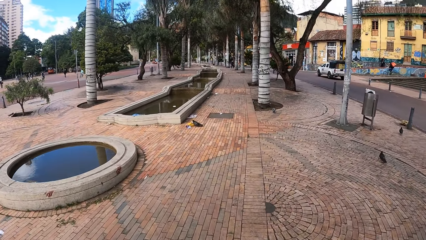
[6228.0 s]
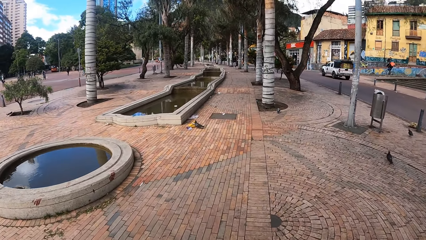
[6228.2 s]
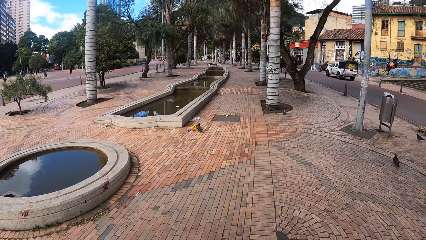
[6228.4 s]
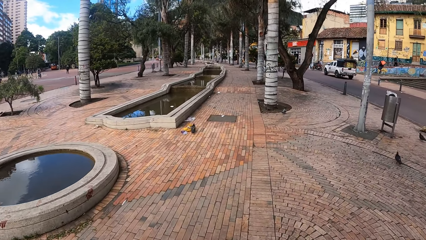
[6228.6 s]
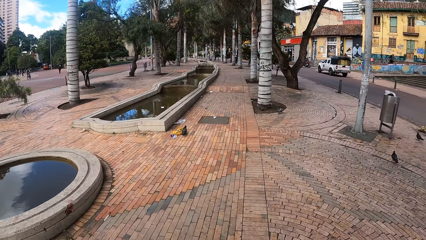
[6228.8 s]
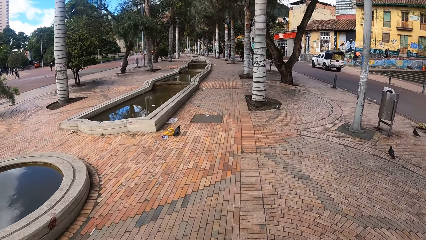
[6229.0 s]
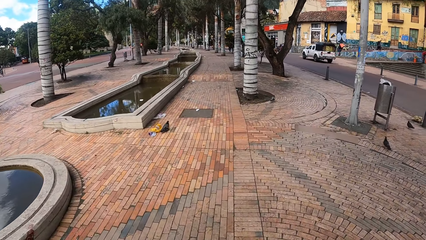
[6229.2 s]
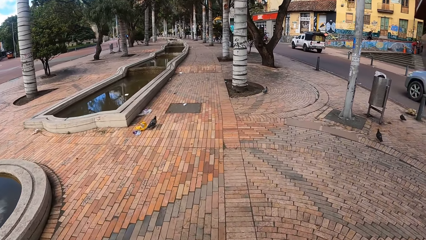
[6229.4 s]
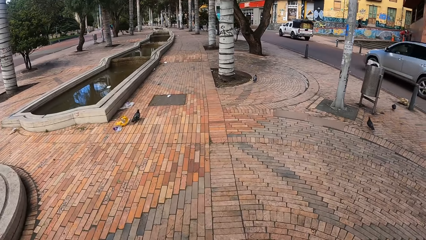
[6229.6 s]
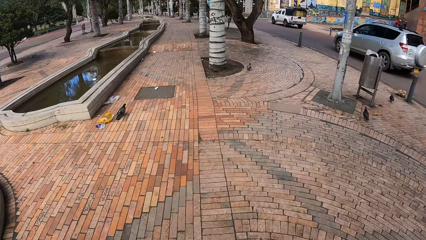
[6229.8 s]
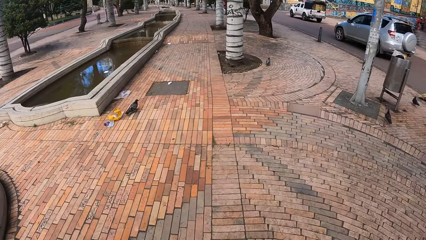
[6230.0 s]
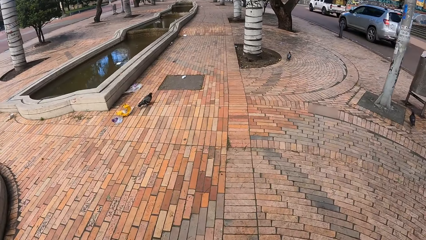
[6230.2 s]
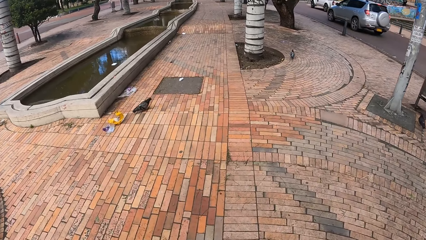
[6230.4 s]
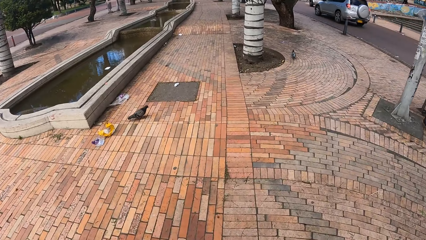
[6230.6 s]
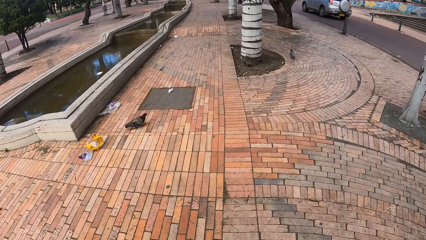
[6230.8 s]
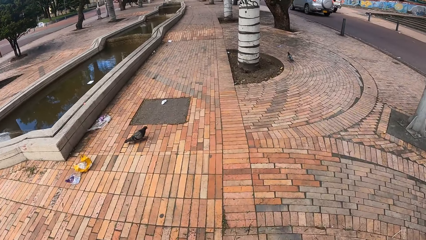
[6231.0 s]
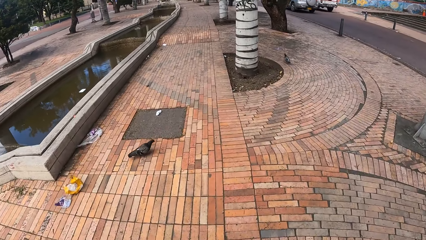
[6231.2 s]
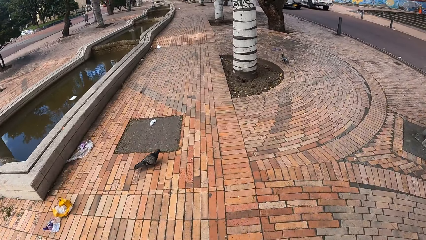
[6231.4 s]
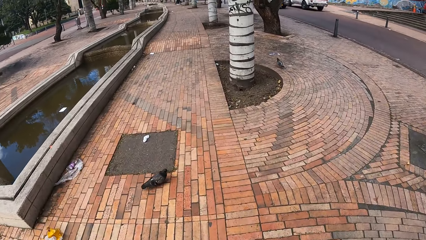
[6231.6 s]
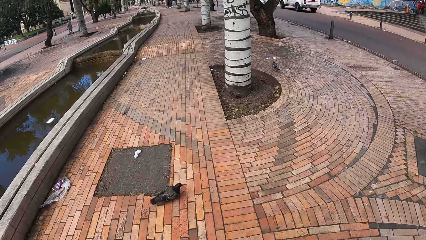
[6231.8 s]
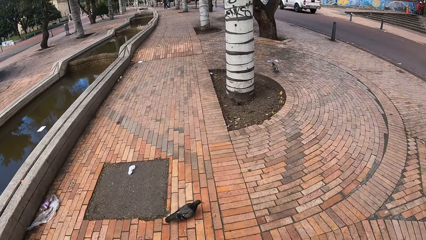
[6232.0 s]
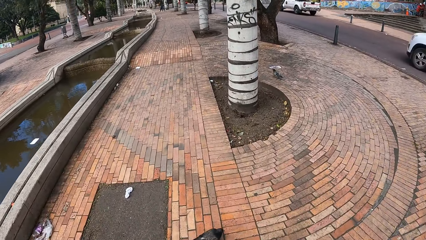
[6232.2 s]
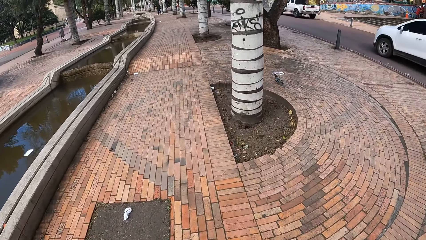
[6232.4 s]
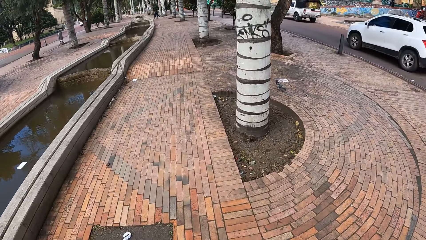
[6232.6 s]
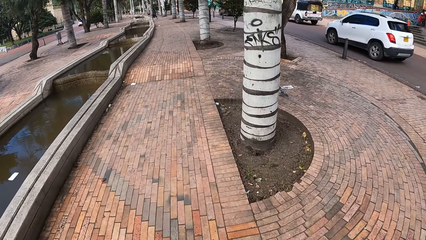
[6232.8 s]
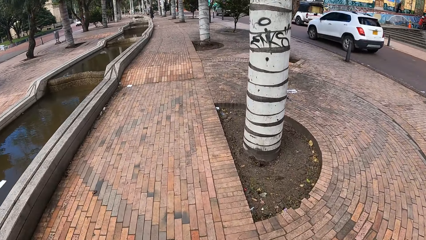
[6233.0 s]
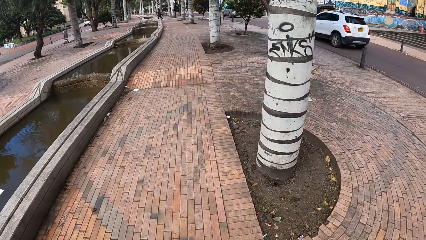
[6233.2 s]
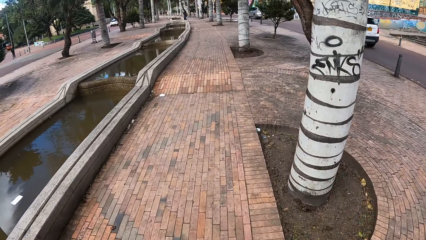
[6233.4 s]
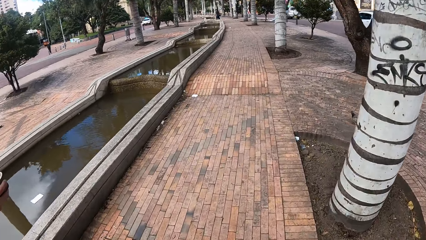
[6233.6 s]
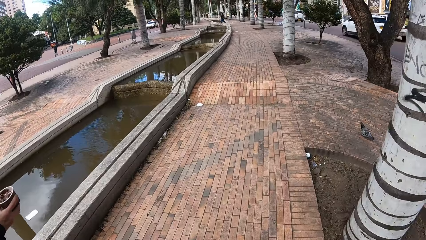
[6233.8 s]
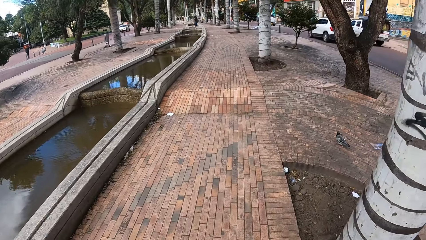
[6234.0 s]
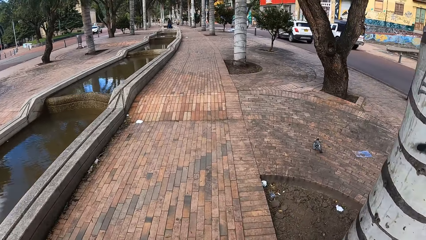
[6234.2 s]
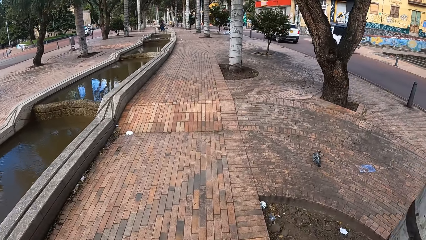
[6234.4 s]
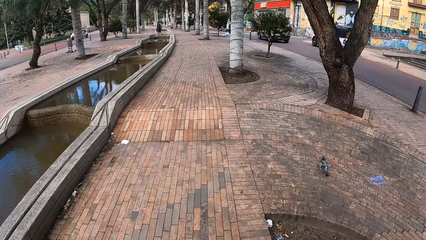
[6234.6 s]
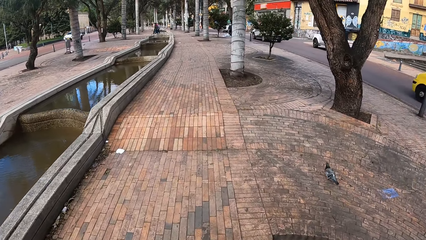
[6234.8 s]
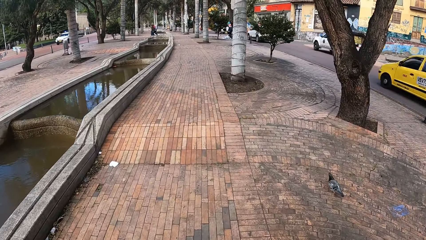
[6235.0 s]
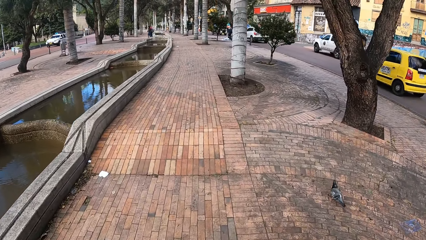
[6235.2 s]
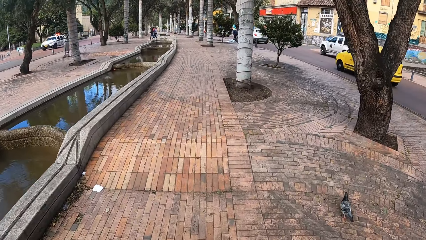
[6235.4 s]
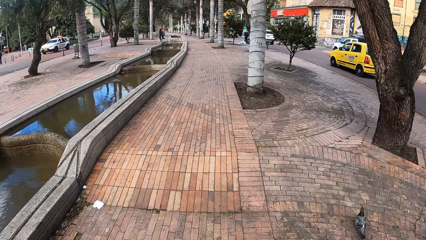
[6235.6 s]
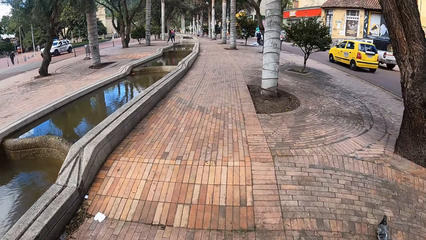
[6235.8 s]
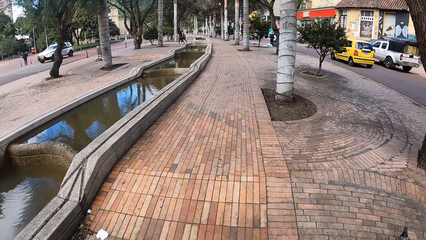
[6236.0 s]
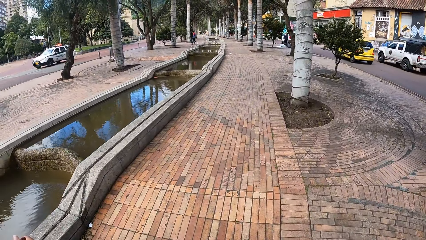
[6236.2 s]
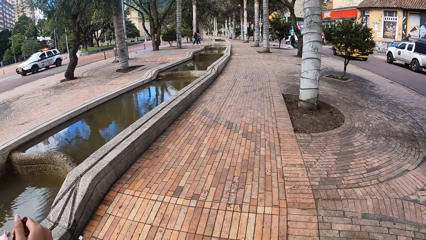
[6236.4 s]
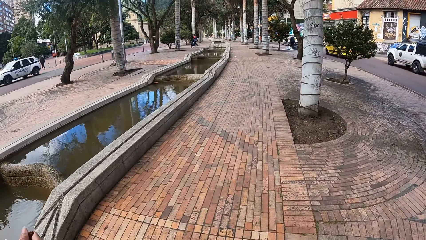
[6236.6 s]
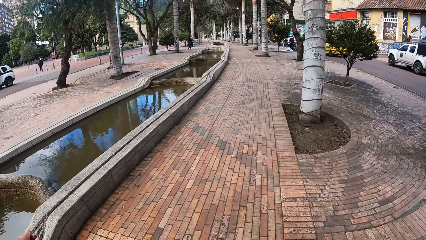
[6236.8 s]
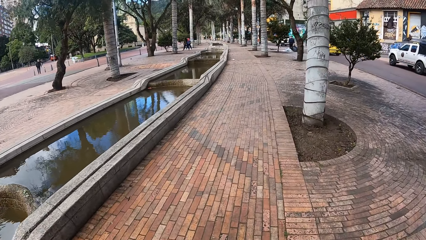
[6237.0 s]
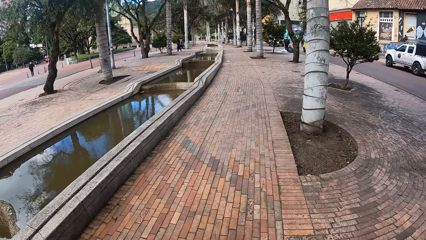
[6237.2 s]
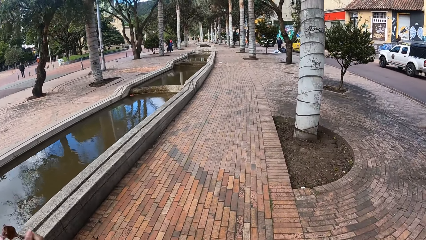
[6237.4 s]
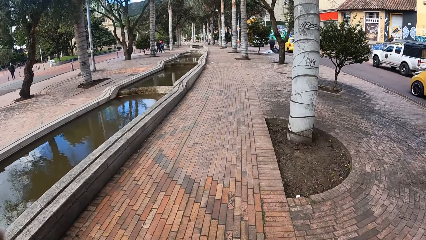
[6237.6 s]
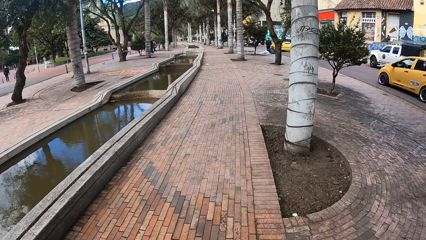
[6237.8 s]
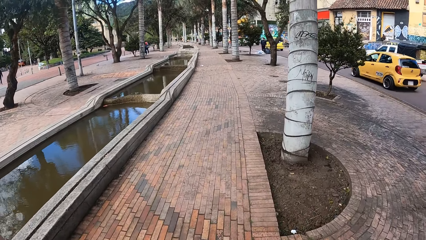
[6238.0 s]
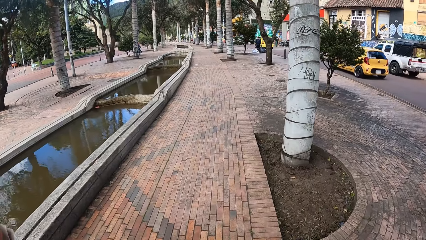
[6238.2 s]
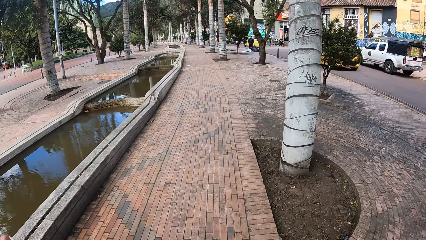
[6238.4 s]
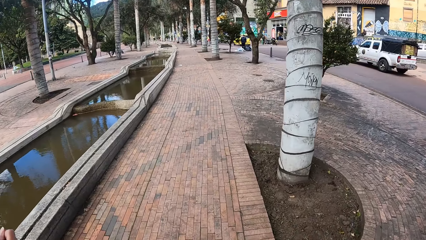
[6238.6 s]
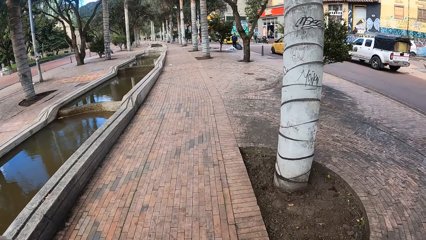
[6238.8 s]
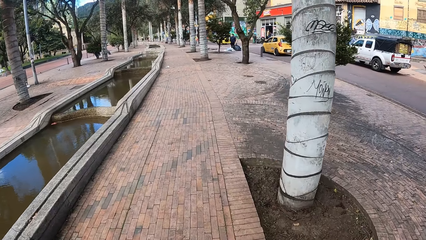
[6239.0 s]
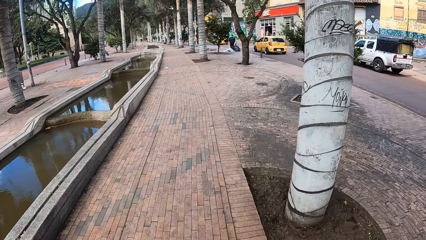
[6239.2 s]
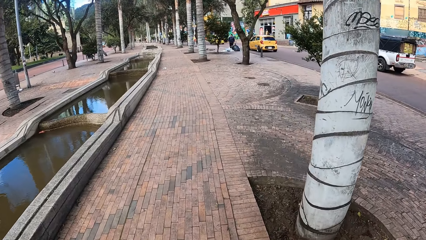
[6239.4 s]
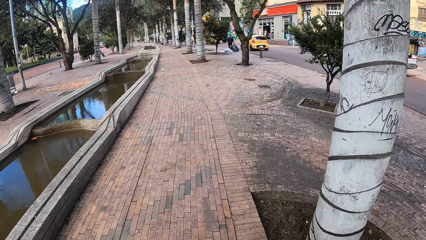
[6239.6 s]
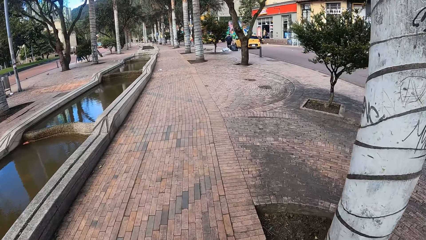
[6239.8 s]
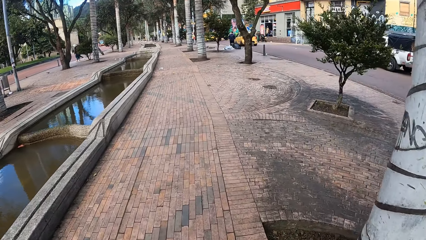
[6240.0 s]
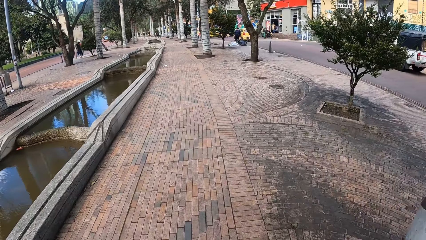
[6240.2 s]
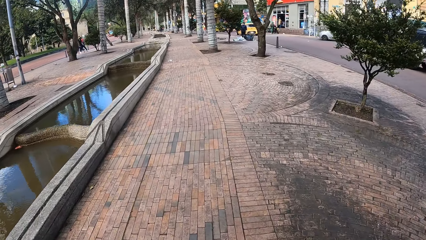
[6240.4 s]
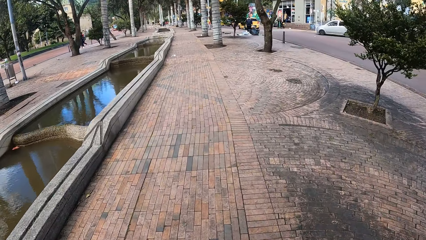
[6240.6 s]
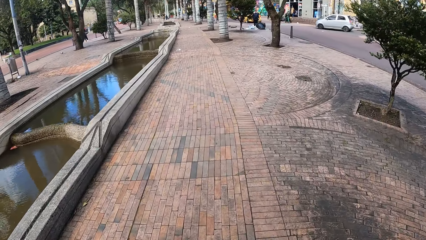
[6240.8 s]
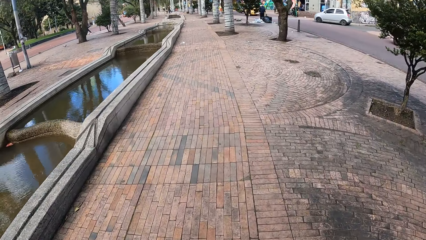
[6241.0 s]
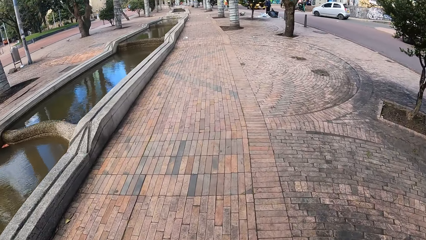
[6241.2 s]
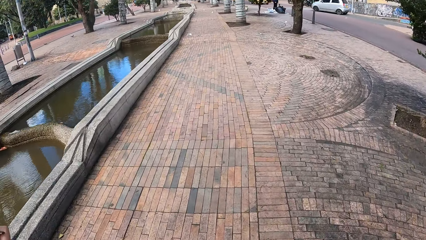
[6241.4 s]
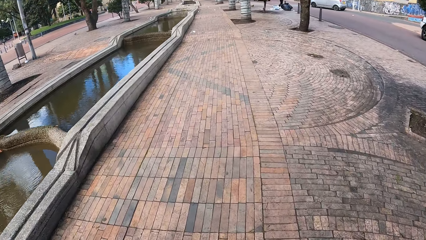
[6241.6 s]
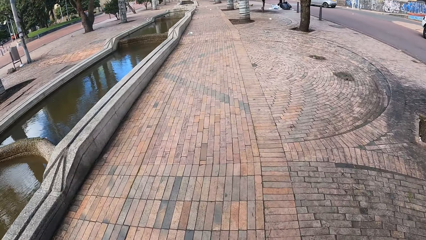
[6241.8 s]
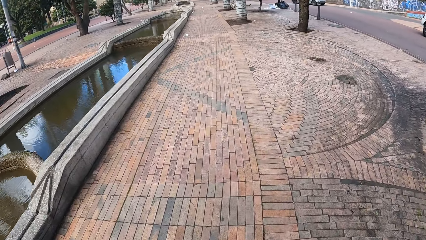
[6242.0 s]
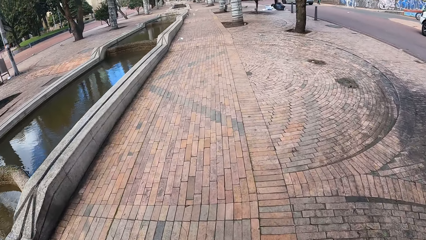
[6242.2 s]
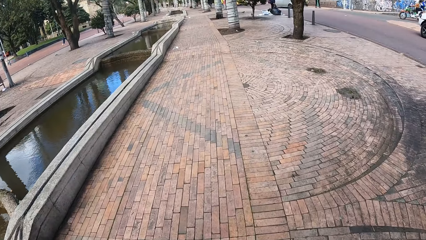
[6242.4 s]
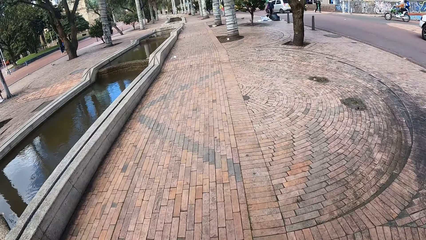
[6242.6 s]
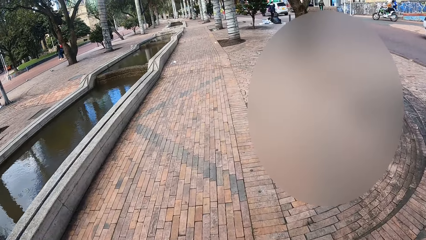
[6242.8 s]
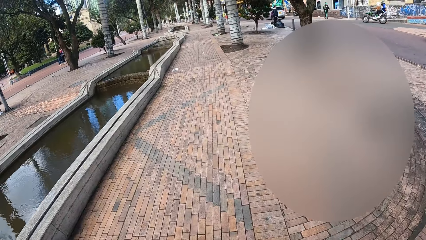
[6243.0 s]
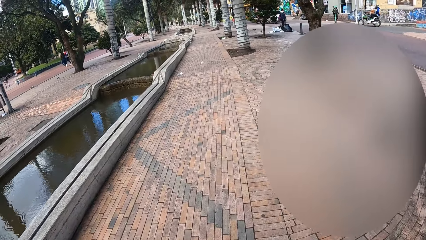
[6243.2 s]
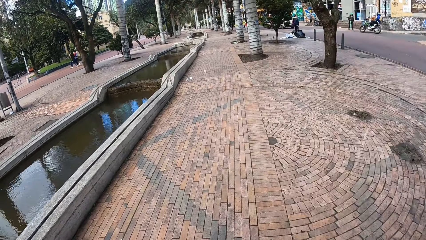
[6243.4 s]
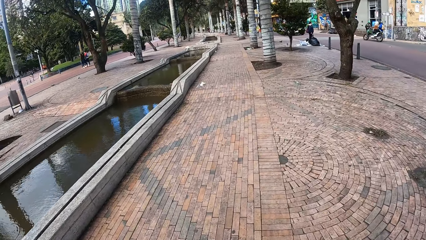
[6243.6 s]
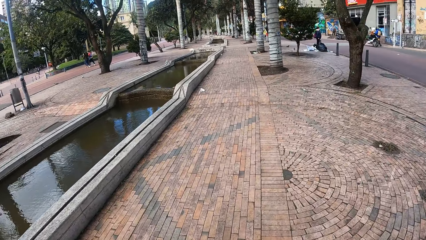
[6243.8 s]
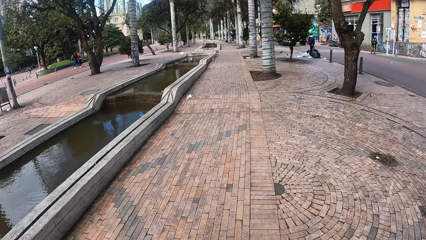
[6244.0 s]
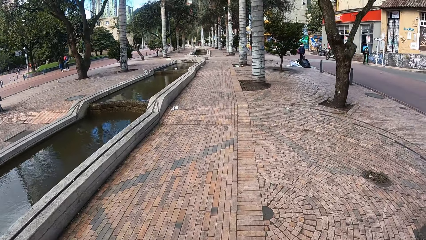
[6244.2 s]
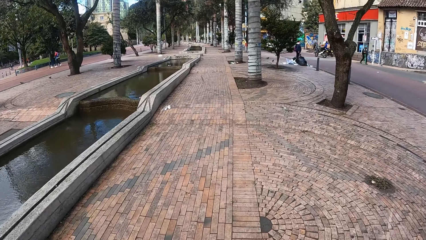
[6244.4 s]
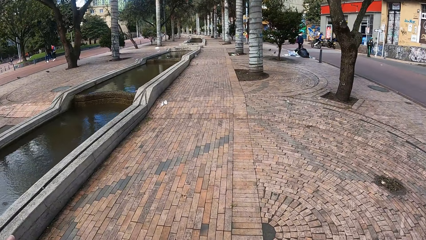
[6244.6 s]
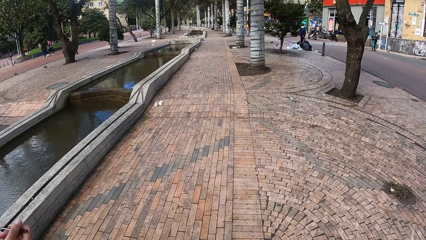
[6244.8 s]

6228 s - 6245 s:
An ash car drives past the camera wearer. A white car drives past them. A yellow car drives past them.
